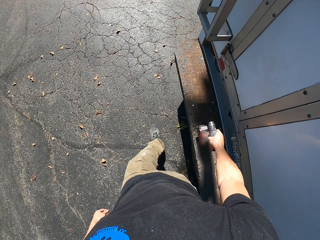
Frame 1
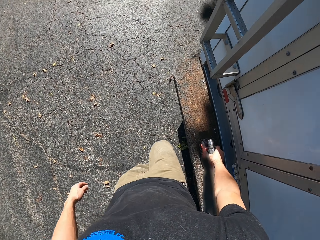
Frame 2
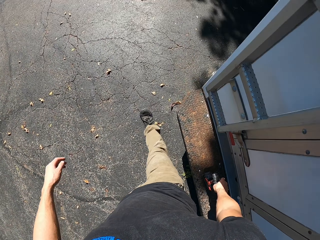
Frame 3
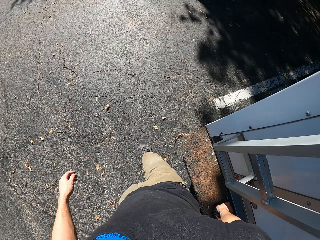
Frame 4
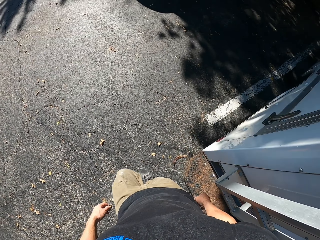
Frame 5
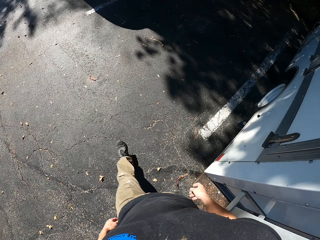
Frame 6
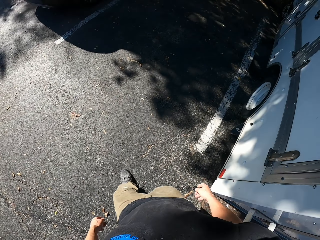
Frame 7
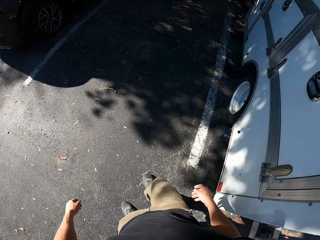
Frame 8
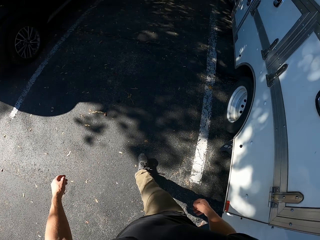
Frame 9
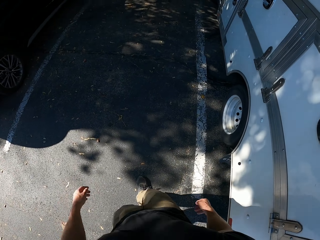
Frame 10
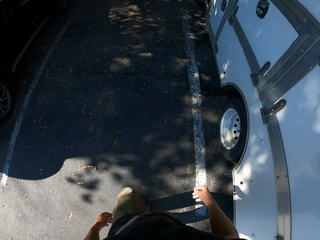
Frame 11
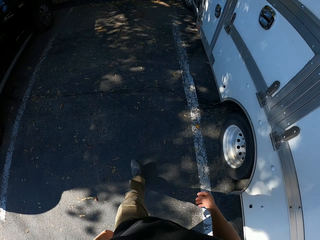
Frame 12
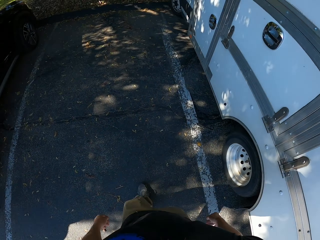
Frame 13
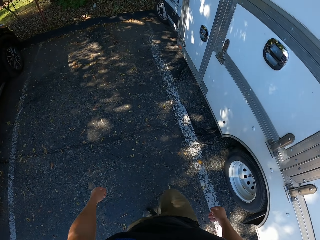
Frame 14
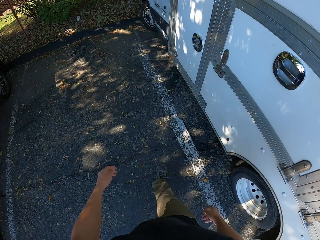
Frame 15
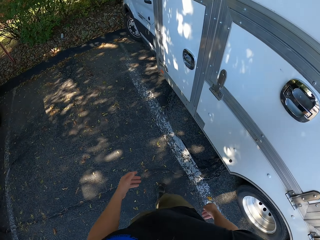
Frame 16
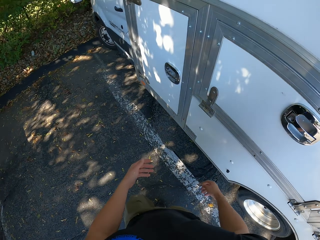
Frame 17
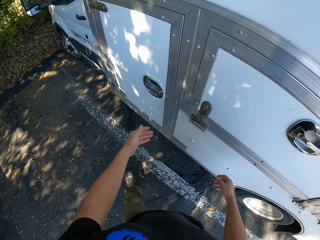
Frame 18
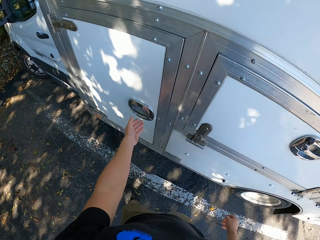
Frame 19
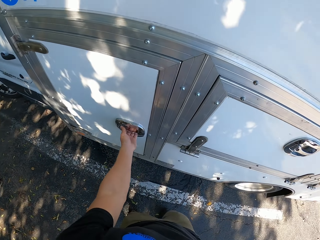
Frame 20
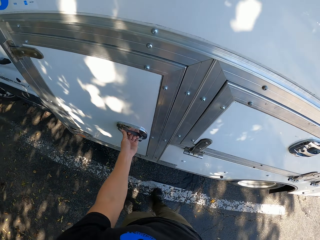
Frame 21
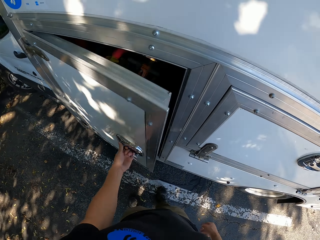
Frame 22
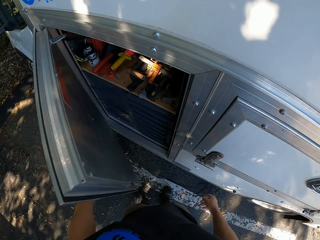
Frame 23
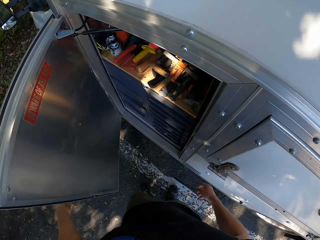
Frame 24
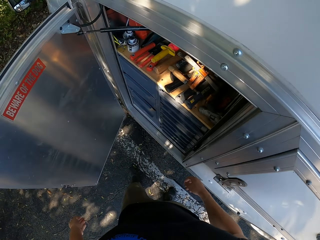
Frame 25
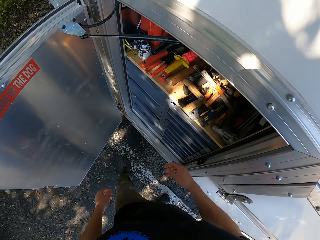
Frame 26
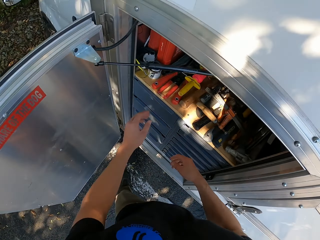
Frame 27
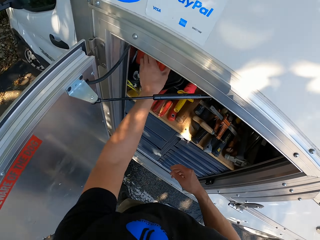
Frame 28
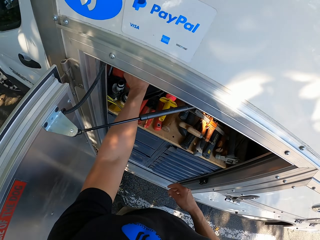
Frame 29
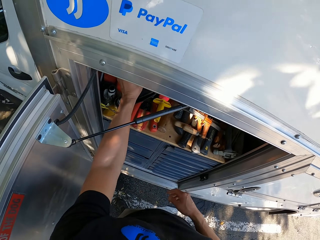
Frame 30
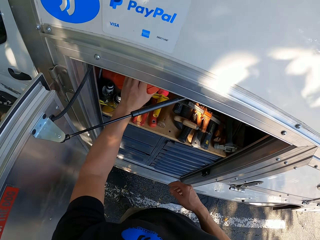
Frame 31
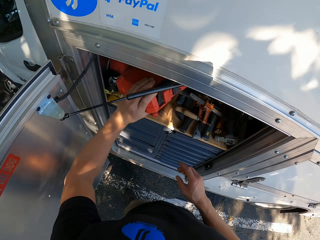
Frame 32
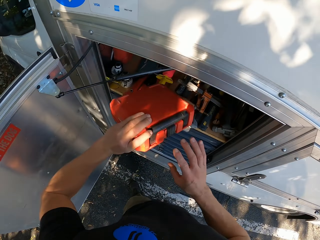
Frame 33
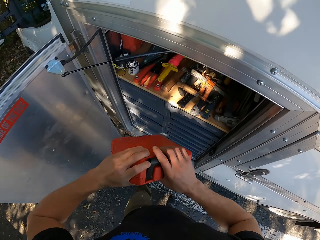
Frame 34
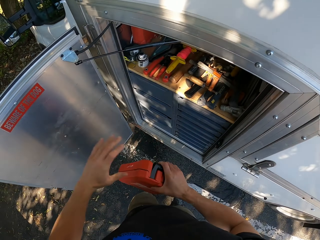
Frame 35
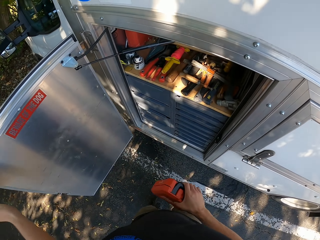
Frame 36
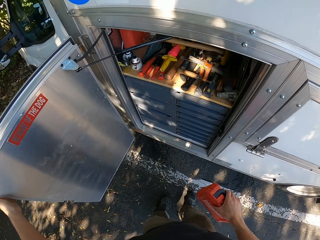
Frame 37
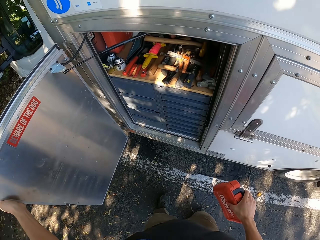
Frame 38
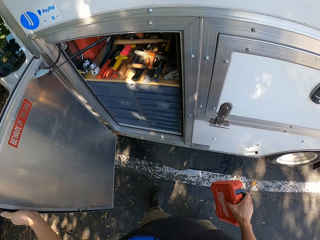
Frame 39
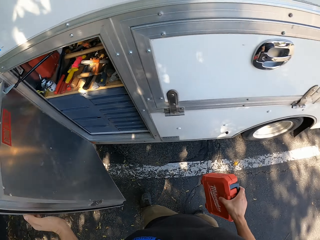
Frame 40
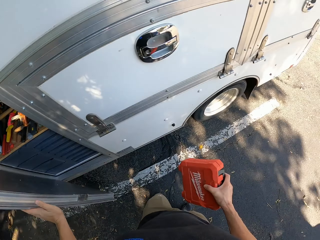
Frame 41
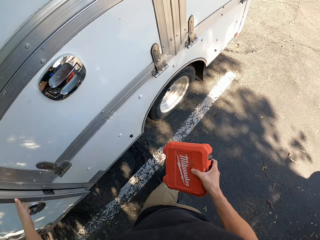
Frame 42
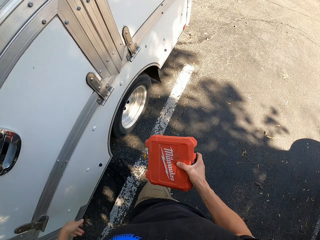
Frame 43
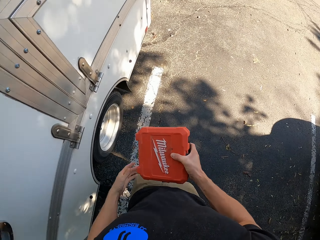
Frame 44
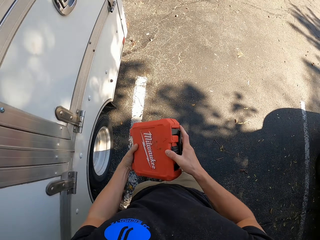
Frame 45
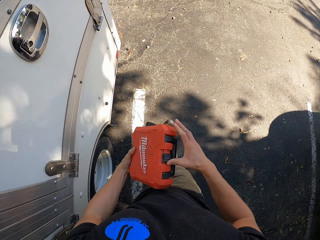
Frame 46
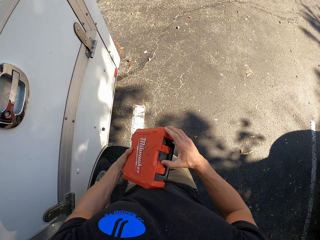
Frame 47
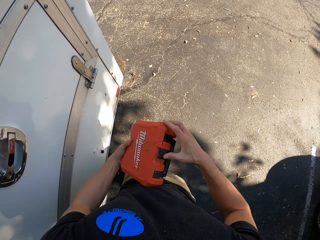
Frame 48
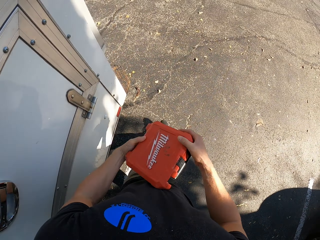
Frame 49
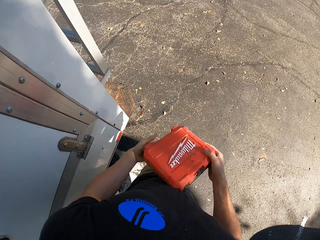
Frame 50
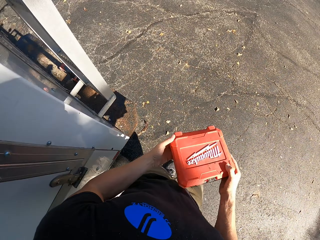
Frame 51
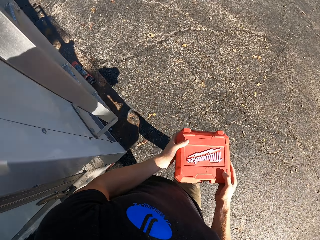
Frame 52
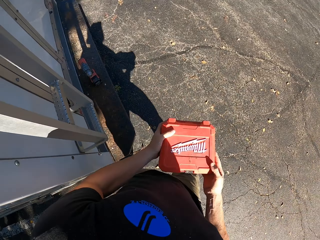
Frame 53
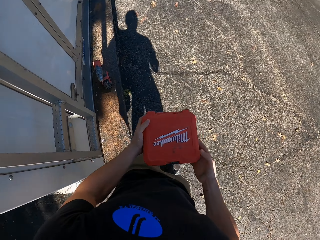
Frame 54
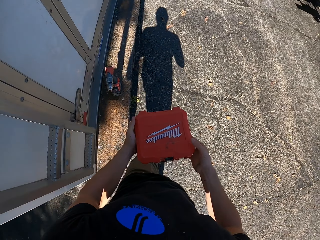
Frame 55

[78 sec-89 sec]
The camera wearer puts the drill machine on the truck. They walk around. They open the storage of the truck. They pick a tool box from the camper van. They close the storage of the truck. They walk around.

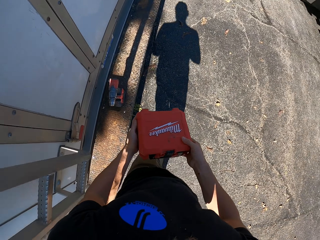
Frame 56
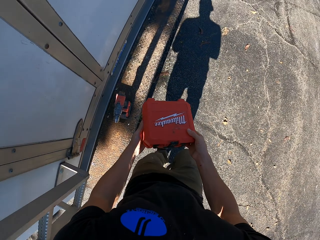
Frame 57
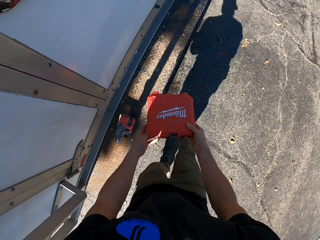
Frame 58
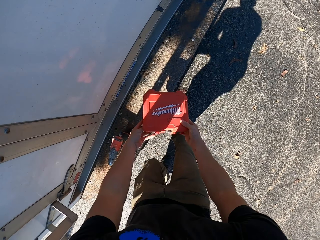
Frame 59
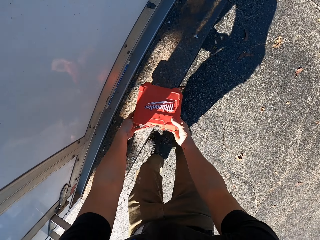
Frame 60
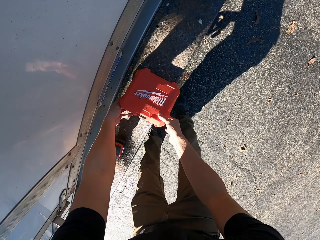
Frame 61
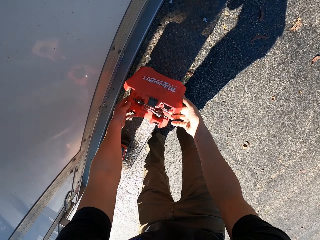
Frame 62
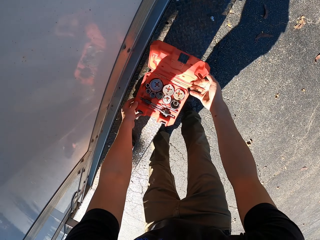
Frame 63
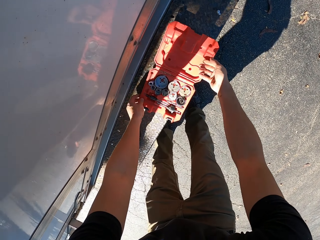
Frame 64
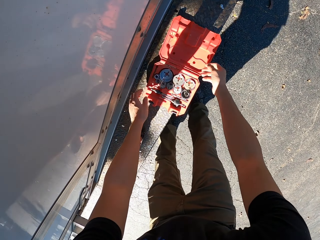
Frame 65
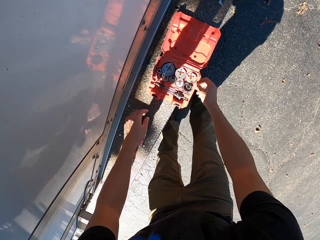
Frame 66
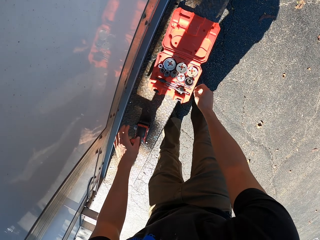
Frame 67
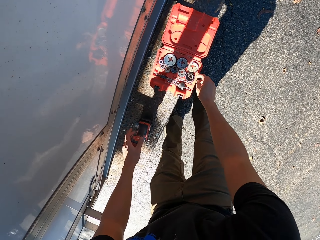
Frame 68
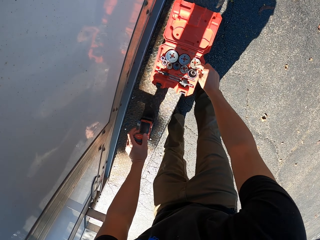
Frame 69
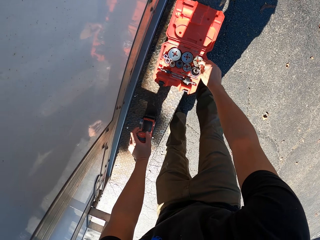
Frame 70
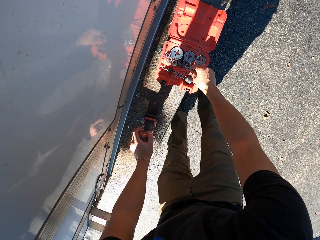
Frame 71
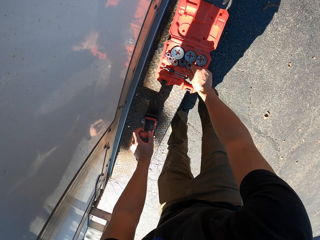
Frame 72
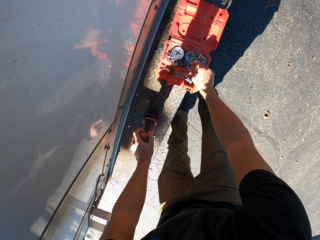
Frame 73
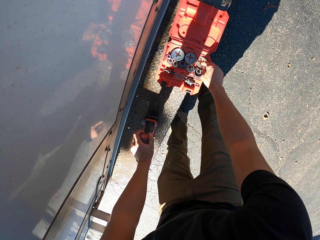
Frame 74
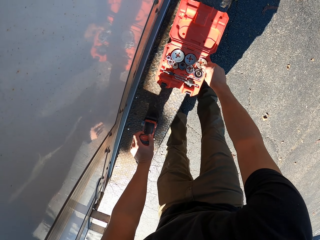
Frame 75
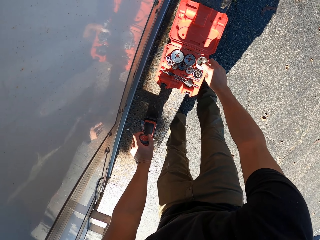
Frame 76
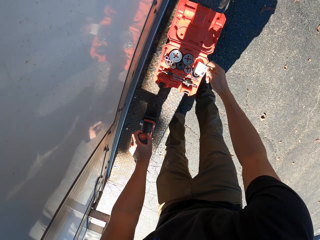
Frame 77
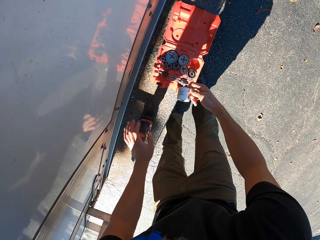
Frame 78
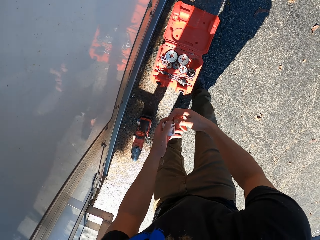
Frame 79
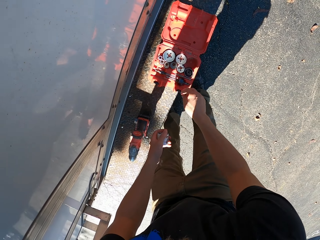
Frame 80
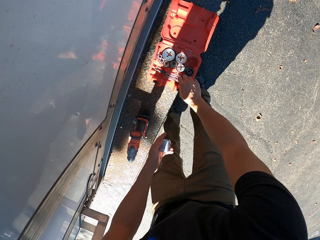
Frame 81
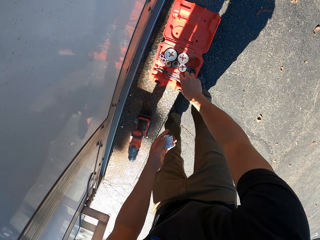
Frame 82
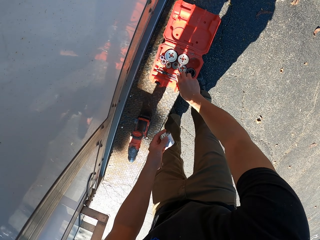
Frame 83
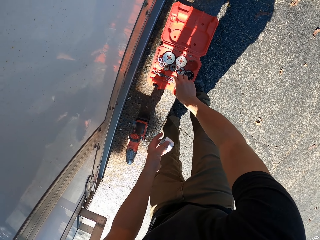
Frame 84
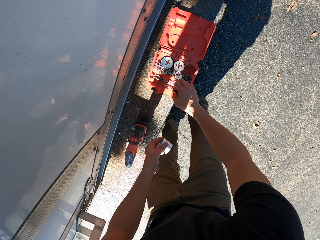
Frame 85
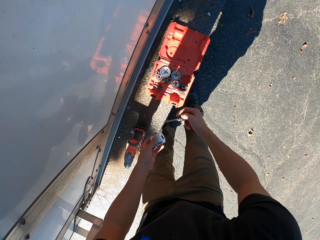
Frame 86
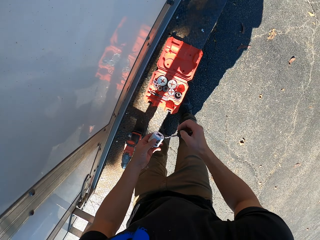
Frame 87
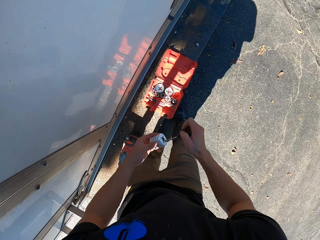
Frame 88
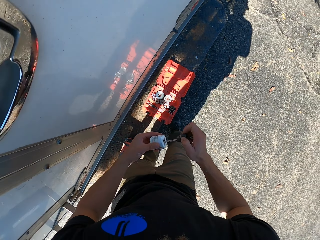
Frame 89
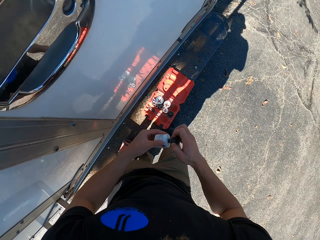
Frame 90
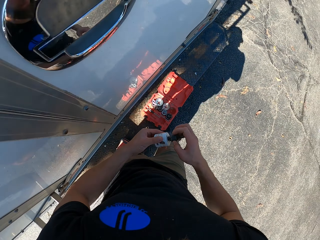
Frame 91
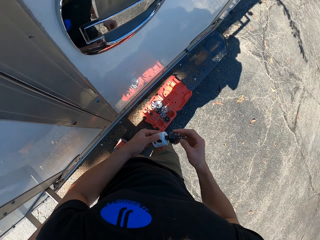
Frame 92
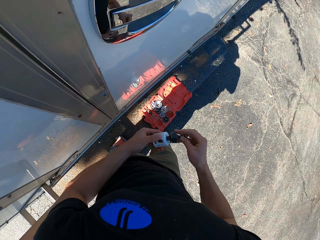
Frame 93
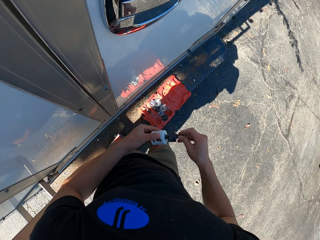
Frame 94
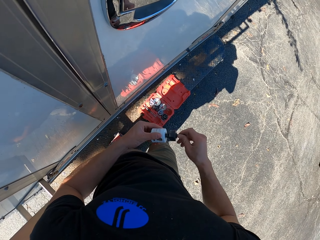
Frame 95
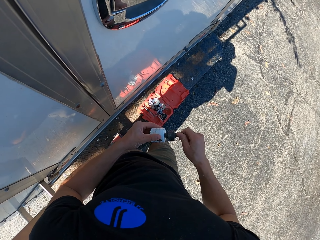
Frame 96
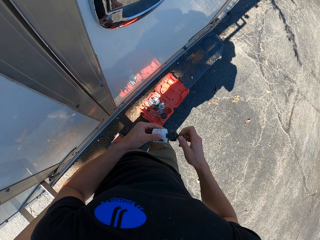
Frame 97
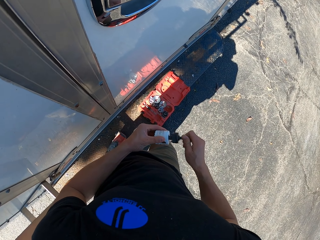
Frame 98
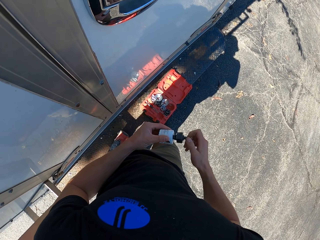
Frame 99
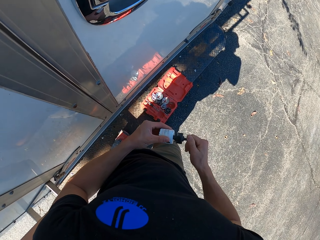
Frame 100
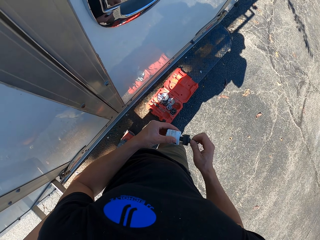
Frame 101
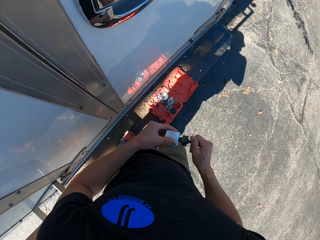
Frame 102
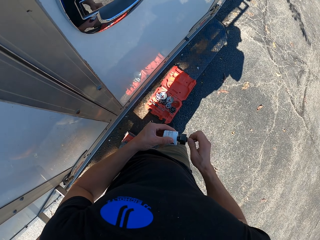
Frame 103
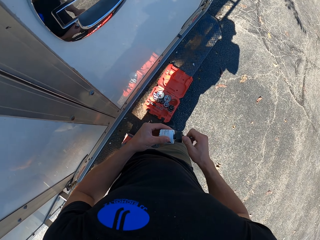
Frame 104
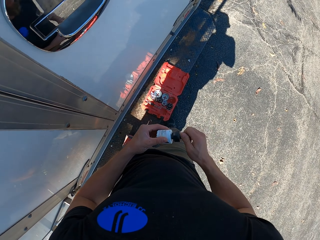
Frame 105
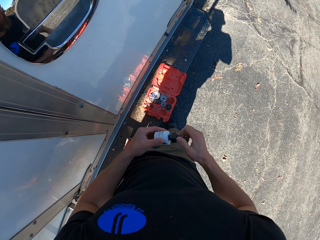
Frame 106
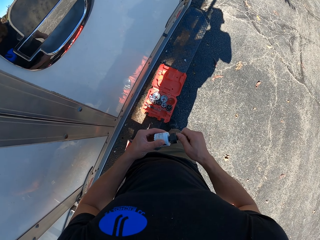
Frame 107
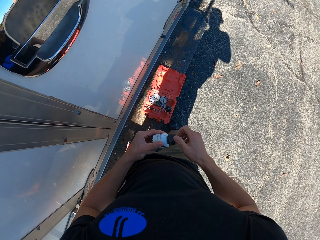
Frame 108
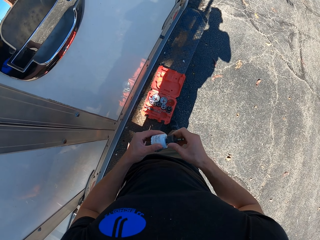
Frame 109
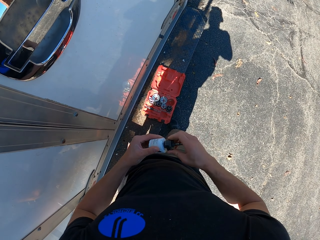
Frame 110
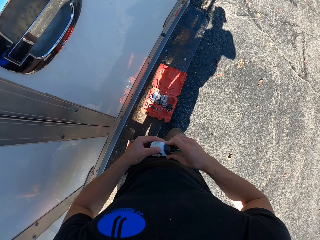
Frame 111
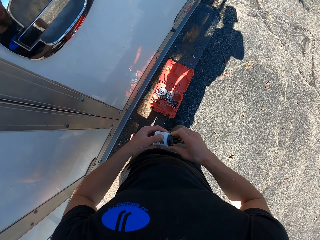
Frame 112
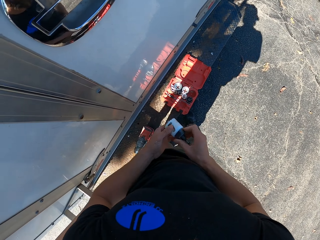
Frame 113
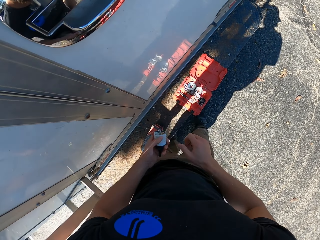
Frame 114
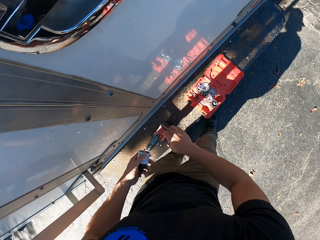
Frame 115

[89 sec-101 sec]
The camera wearer puts the tool box on the truck. They open the tool box. They check inside the tool box. They pick a tube from the tool box. They pick nuts from the tool box. They join the nut with the tube.
